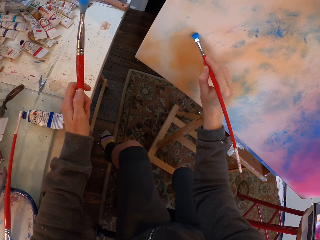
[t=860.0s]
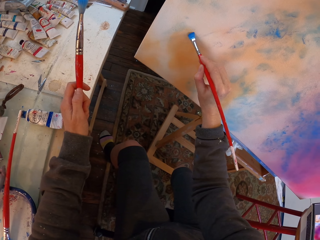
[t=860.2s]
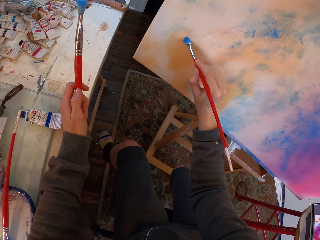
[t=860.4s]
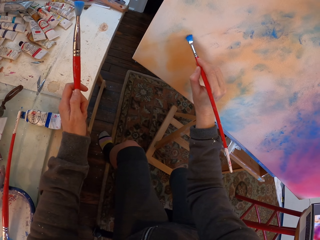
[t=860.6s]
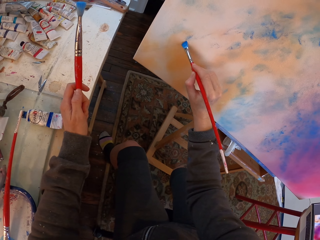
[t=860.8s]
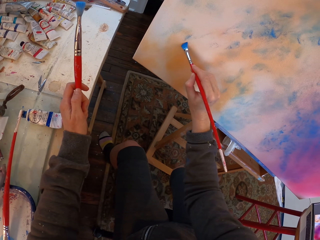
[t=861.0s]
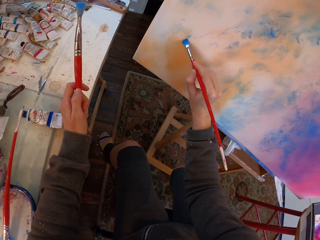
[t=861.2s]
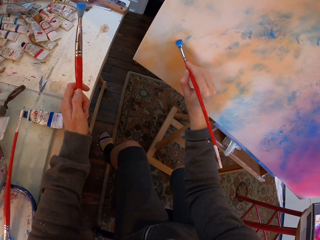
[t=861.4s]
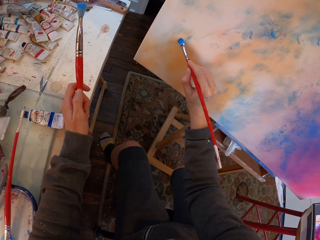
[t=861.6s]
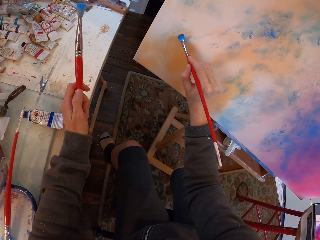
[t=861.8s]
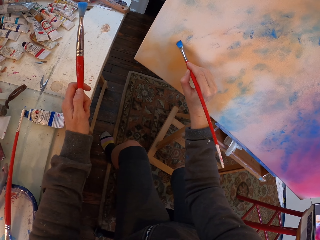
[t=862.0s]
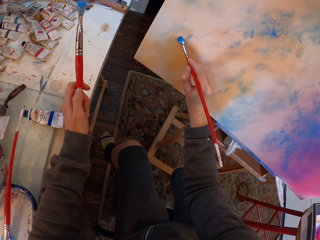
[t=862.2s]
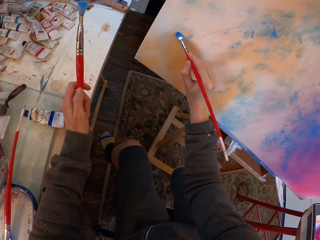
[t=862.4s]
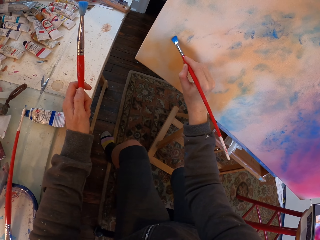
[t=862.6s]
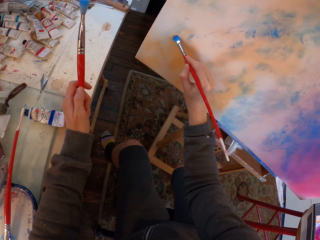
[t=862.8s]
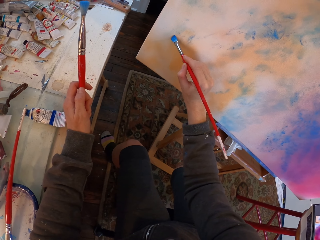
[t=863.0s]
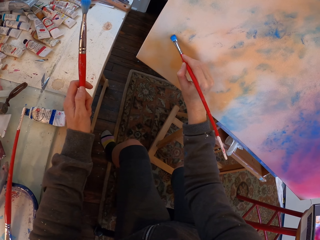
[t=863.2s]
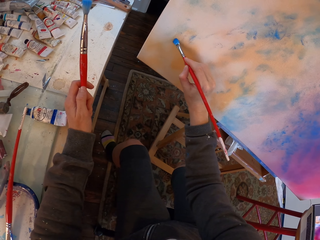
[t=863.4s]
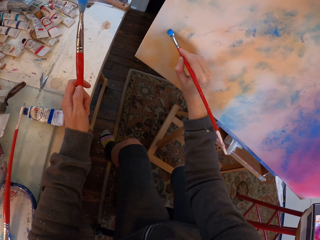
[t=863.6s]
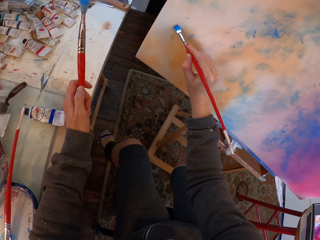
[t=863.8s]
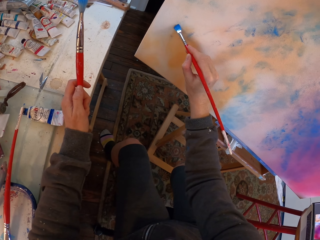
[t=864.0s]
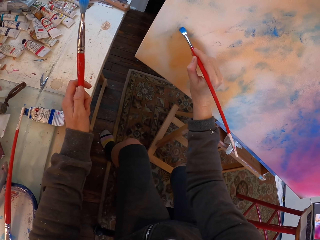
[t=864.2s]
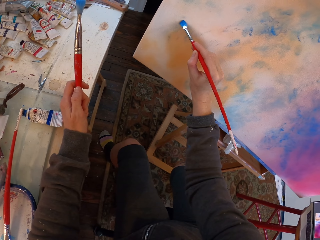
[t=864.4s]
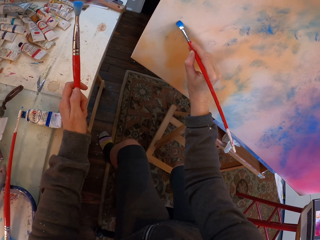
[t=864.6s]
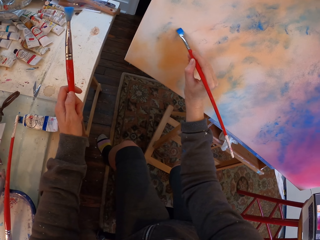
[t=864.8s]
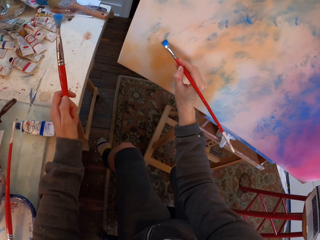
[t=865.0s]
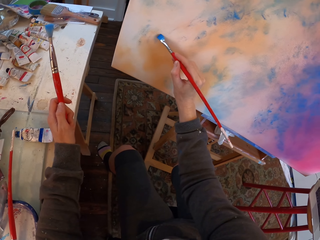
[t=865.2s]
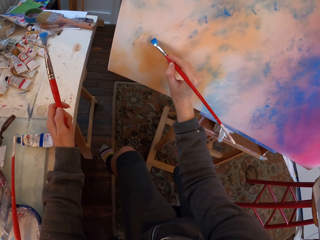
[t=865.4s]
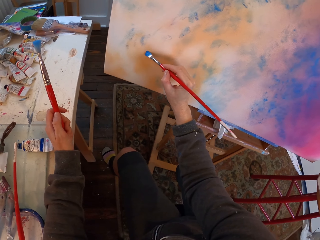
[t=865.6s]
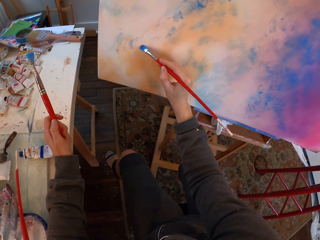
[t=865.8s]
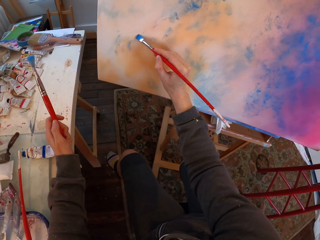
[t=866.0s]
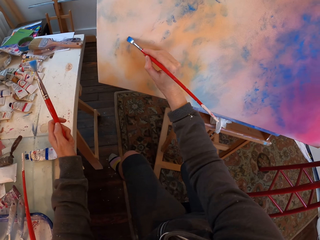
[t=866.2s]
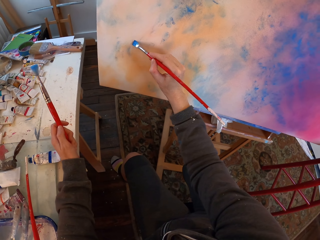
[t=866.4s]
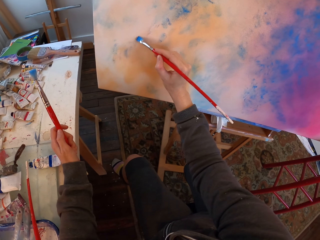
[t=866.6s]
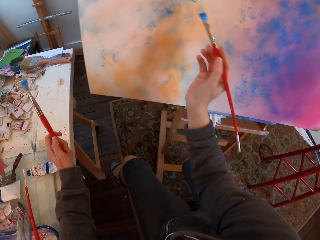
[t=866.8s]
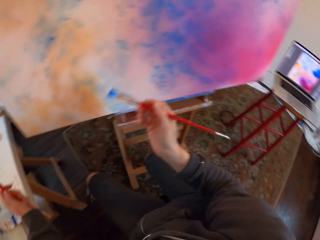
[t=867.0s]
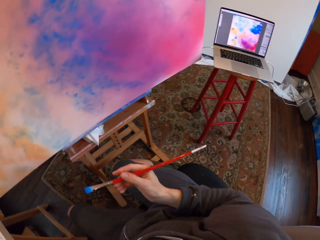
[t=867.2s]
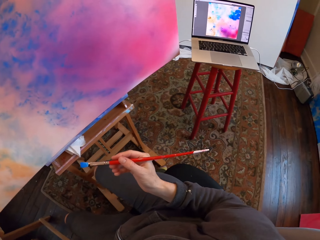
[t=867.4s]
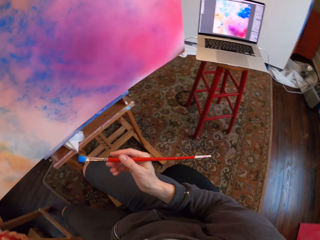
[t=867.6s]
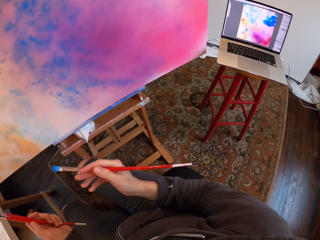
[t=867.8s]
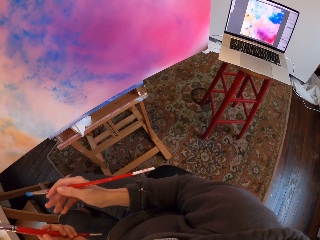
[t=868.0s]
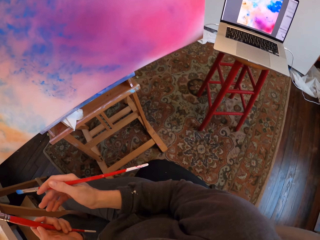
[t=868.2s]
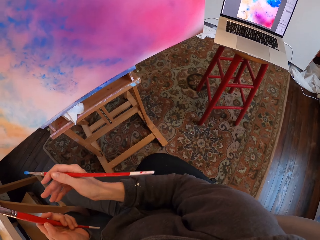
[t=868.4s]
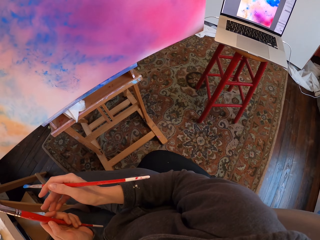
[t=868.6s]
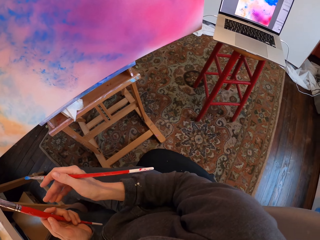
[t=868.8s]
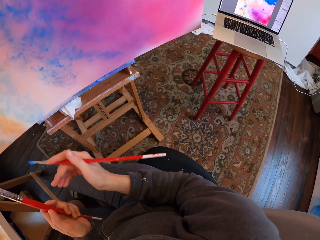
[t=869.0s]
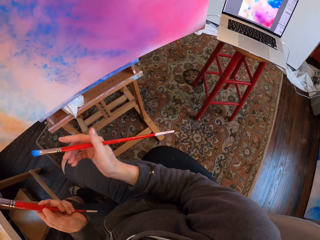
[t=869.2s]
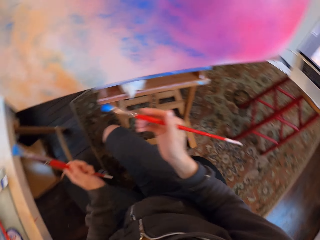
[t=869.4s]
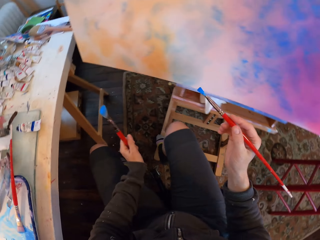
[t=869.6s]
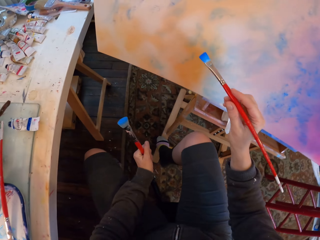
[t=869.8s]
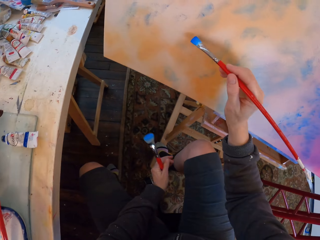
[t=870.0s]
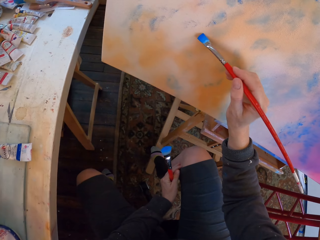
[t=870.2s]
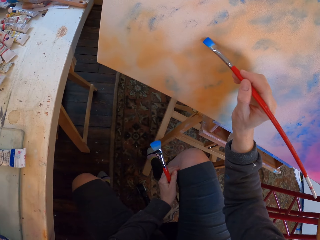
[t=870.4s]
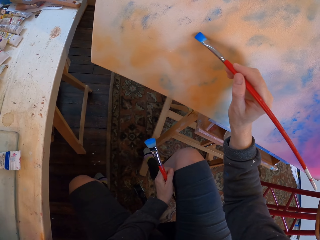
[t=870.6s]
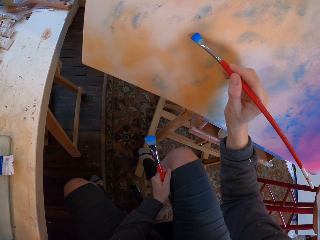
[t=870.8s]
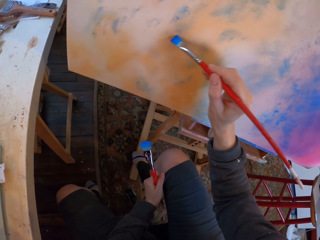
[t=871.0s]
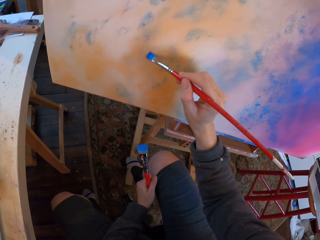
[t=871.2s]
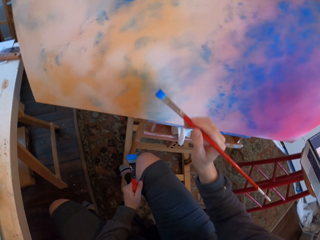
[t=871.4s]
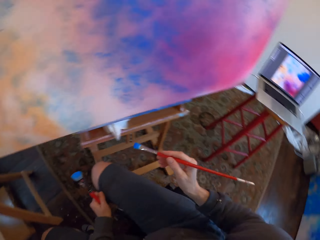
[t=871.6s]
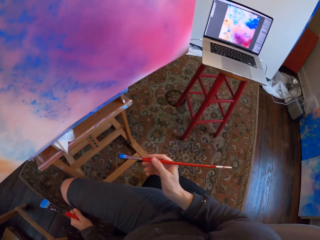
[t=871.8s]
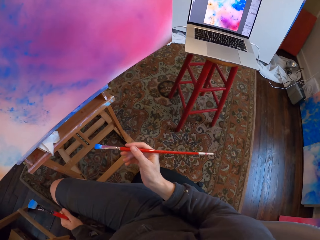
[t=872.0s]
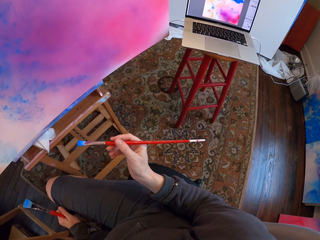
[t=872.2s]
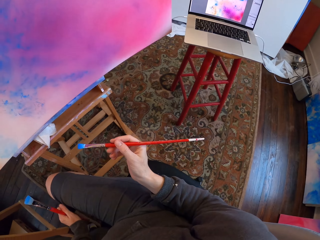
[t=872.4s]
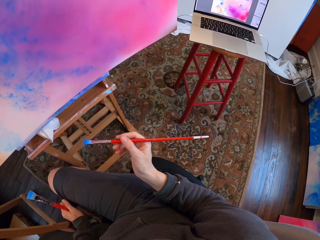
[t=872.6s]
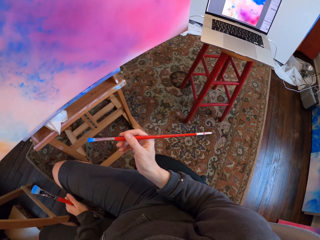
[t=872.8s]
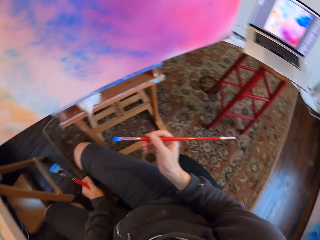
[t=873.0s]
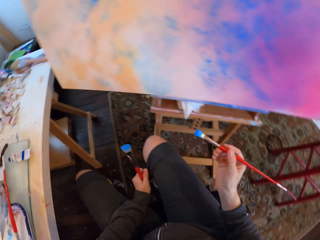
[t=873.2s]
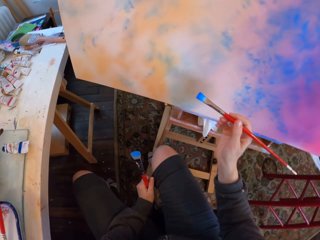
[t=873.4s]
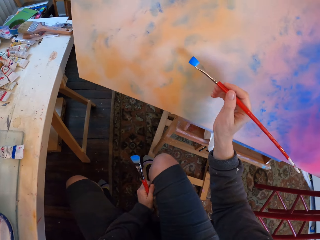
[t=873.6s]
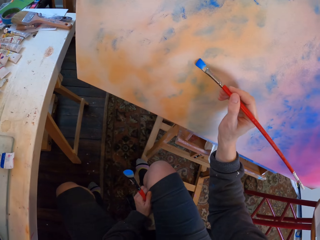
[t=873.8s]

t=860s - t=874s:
The camera wearer looks at the drawing on the laptop. They paint the canvas with the paint brush. They look at the drawing on the laptop.

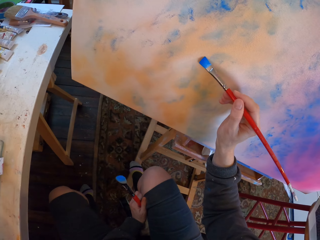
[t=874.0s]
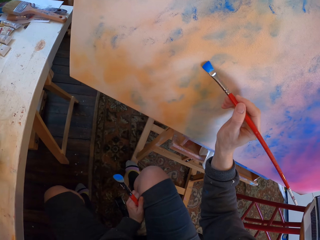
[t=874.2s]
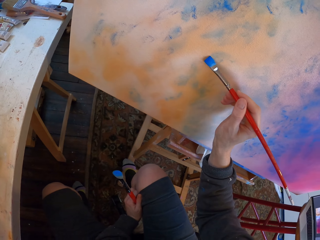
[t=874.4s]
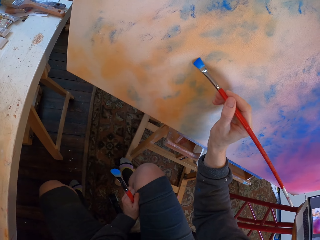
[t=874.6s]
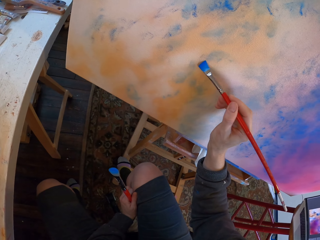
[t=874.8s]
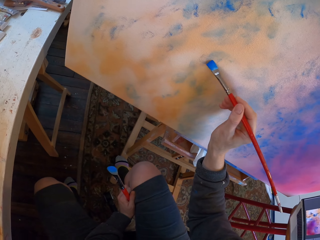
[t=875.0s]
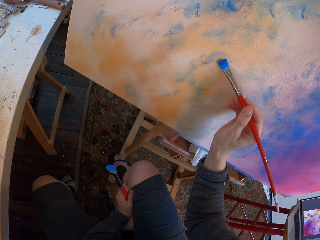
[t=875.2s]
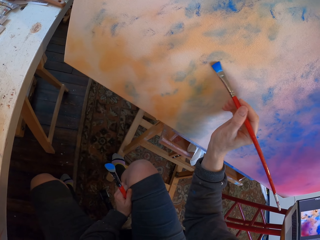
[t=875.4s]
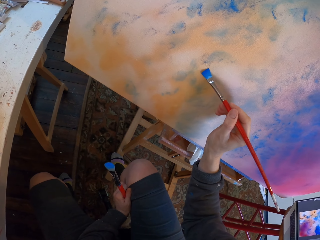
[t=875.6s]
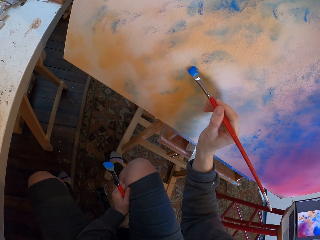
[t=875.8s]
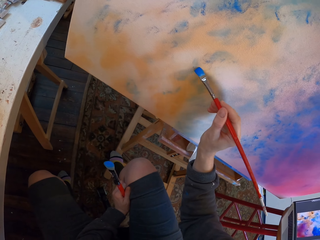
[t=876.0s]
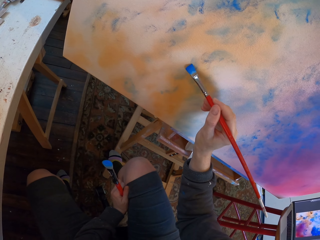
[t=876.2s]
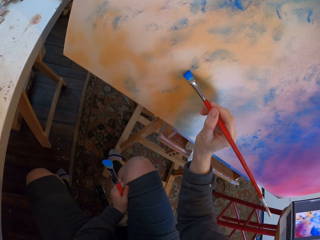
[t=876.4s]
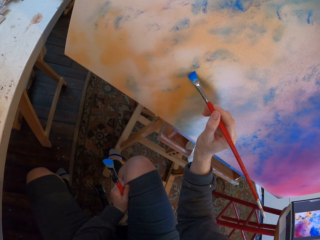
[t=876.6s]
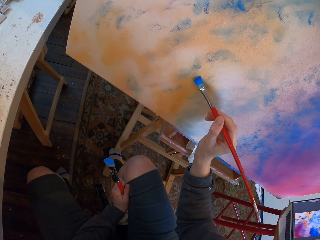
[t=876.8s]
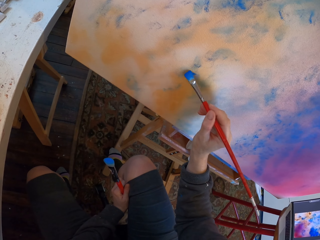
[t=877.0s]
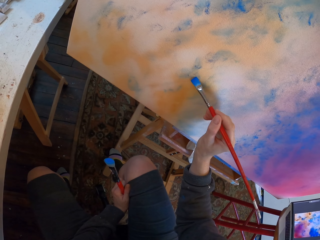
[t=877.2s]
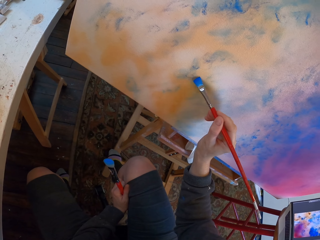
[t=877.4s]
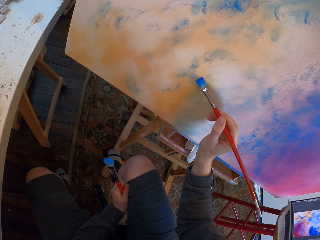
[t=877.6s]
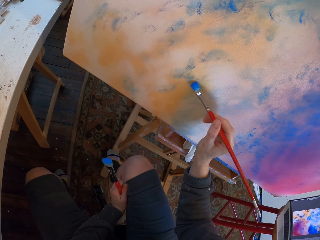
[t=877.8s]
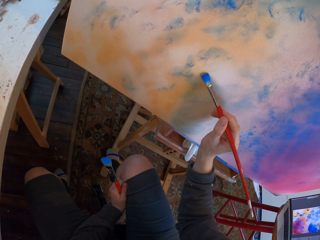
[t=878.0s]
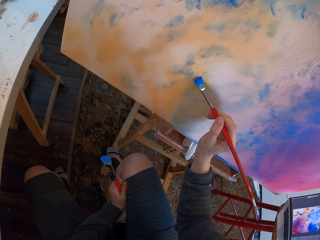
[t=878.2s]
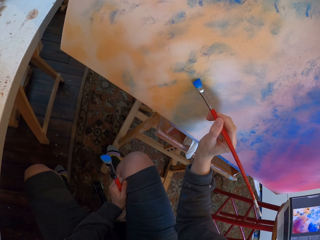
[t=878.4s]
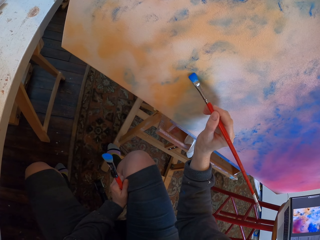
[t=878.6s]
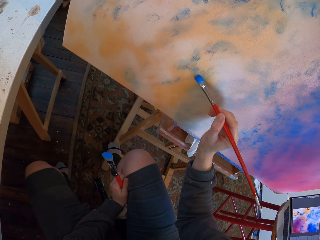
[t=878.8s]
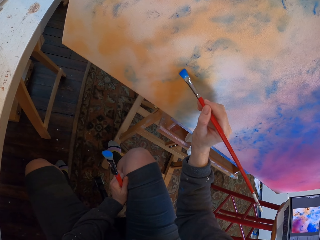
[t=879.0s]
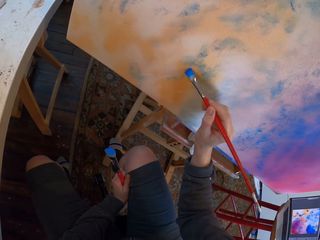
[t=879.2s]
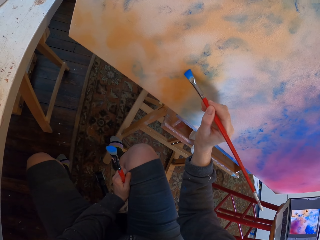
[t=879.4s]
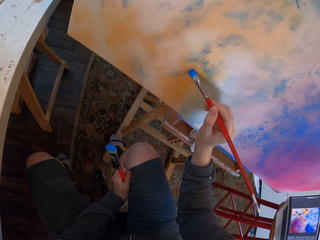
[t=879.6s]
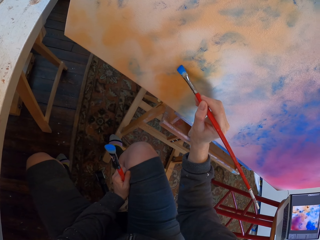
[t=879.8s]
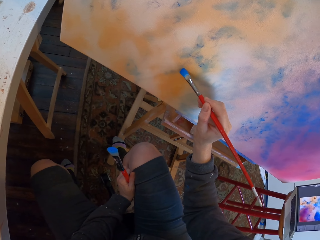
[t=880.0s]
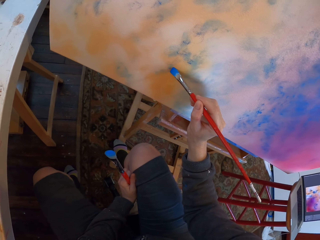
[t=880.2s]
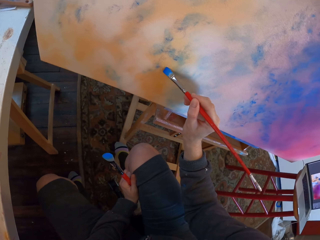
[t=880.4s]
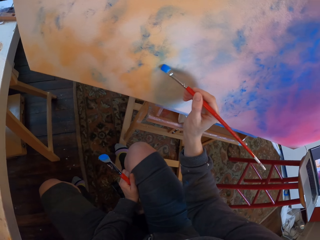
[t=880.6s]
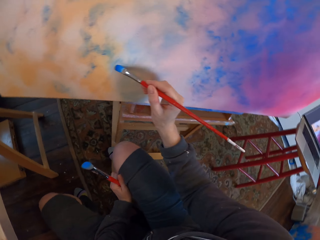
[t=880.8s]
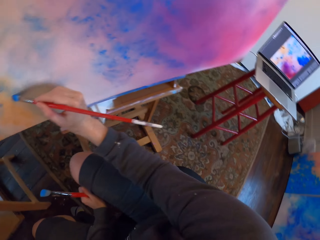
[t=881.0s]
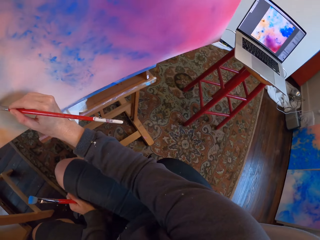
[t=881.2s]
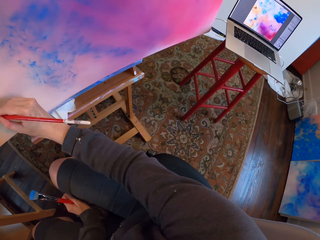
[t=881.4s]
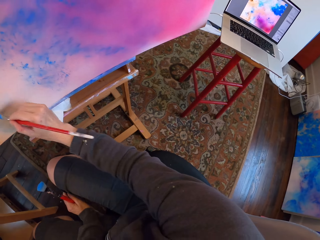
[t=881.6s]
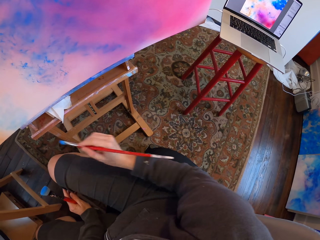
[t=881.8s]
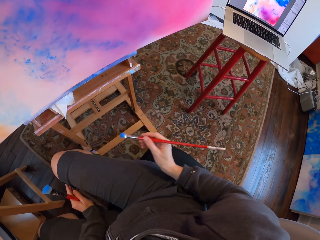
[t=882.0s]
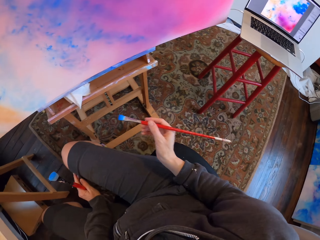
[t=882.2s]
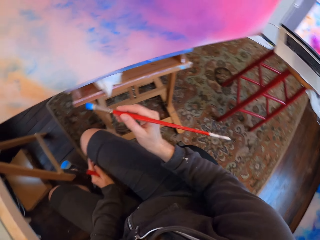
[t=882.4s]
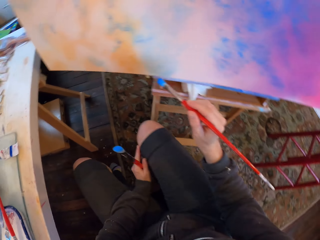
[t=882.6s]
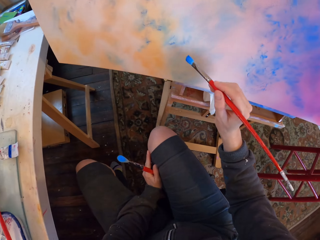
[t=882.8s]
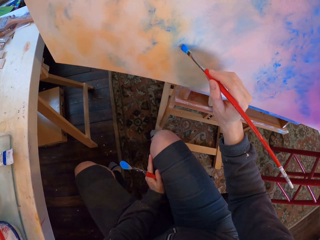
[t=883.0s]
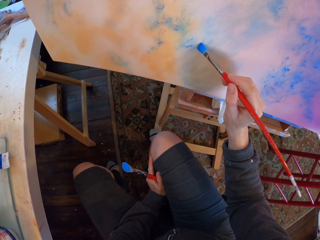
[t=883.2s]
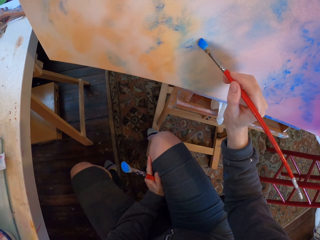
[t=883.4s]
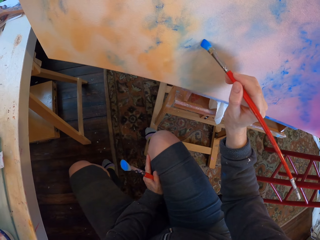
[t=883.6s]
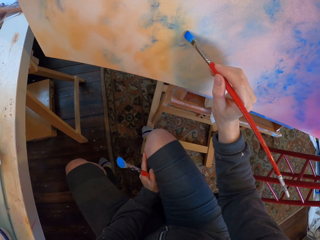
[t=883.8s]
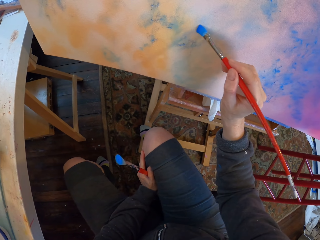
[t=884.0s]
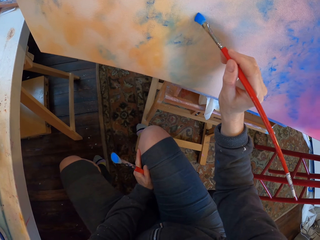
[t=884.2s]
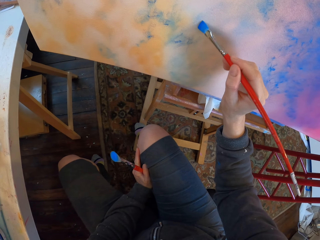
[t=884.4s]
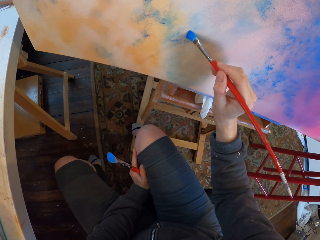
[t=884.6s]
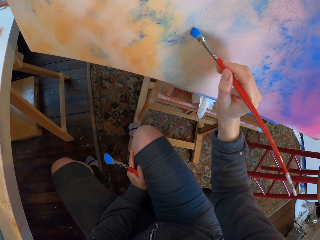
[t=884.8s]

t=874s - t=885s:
The camera wearer paints the canvas with the paint brush. They look at the drawing on the laptop. They paint the canvas with the paint brush.
